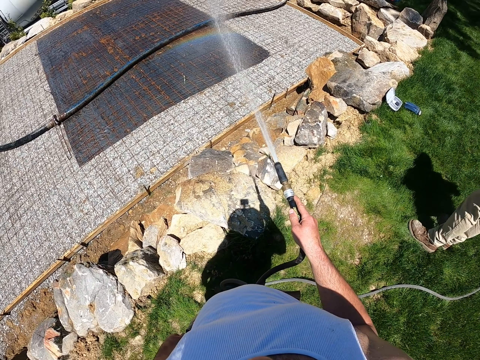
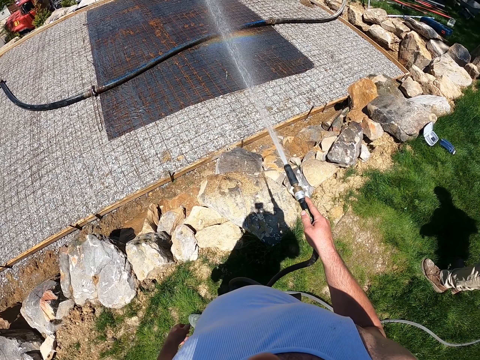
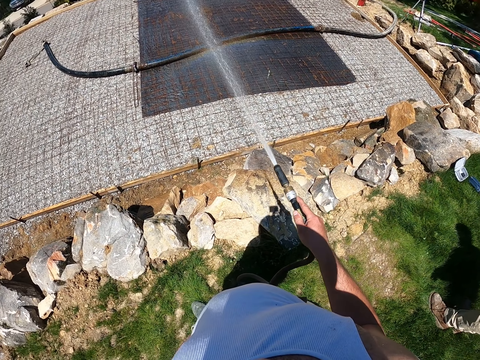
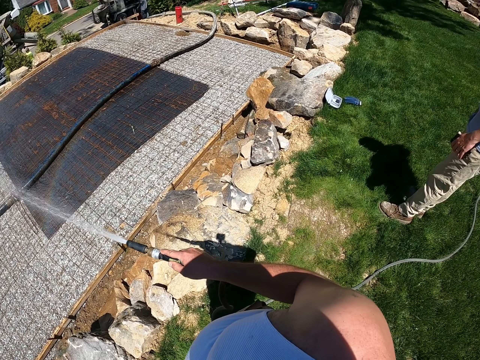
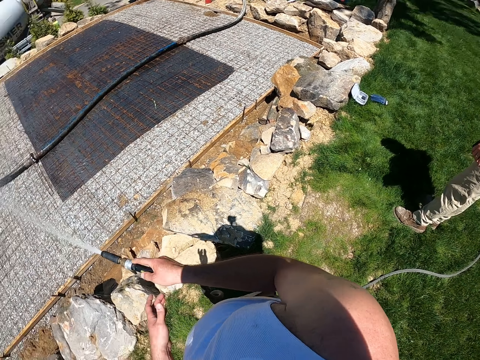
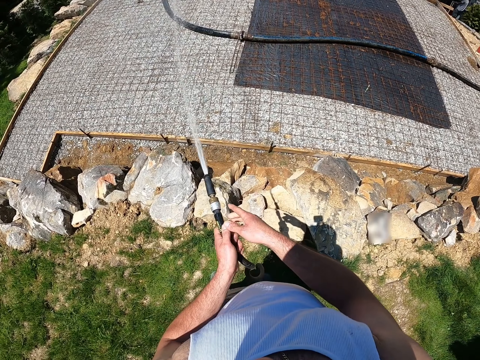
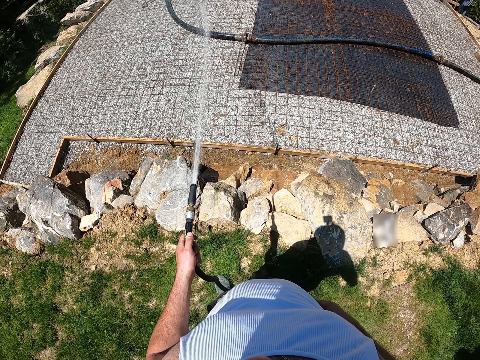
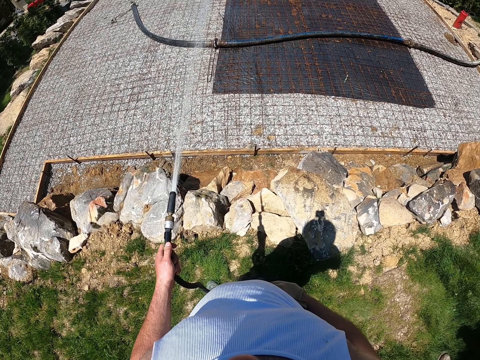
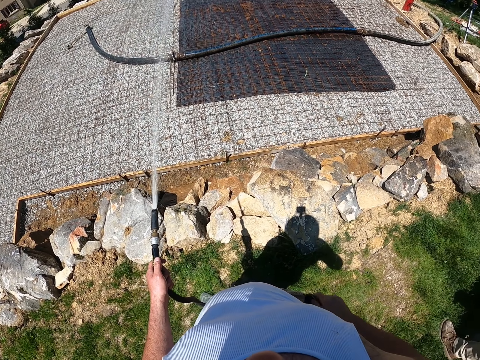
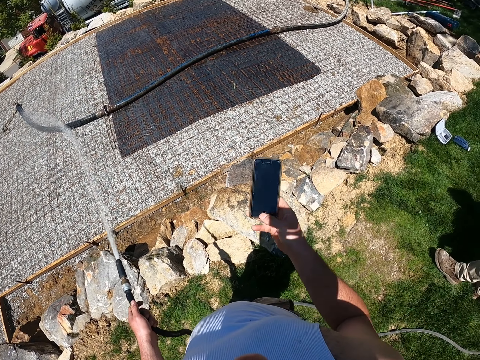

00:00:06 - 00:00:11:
The camera wearer removes the phone from his pocket as he sprinkles water on the slab with the left hand.

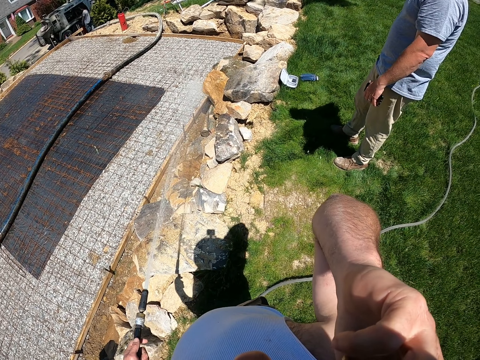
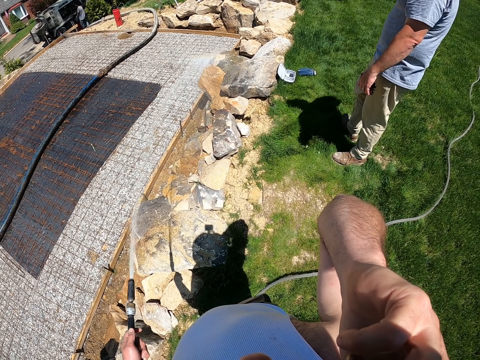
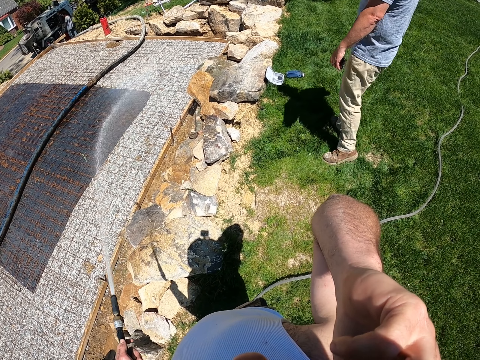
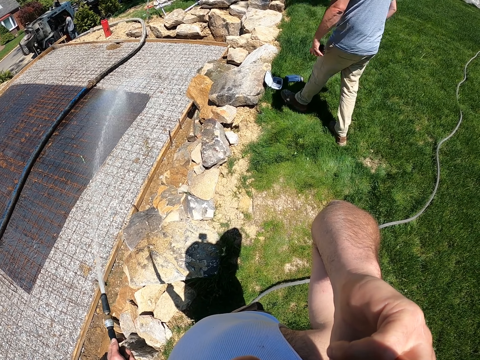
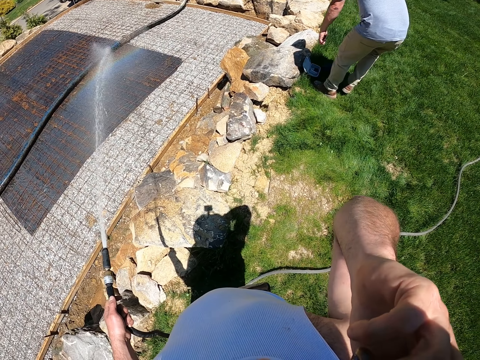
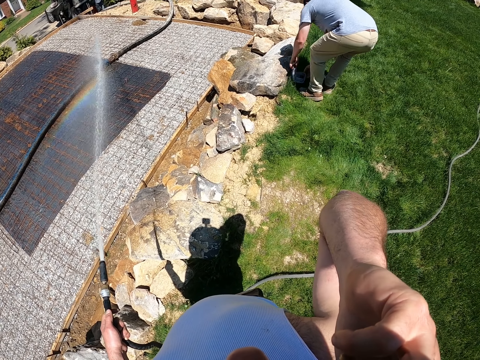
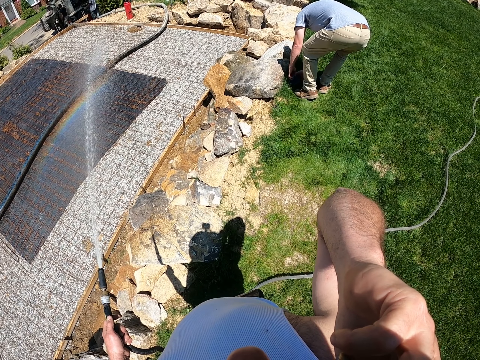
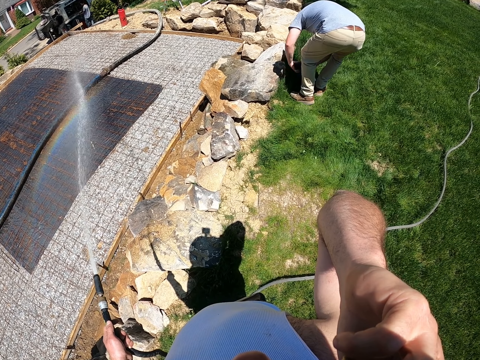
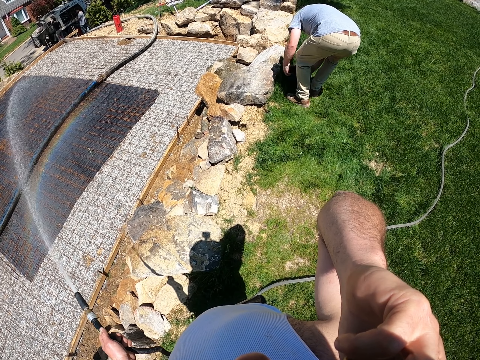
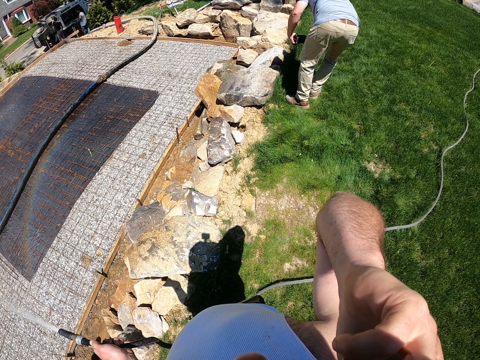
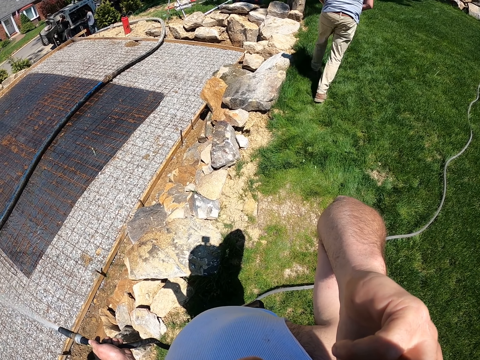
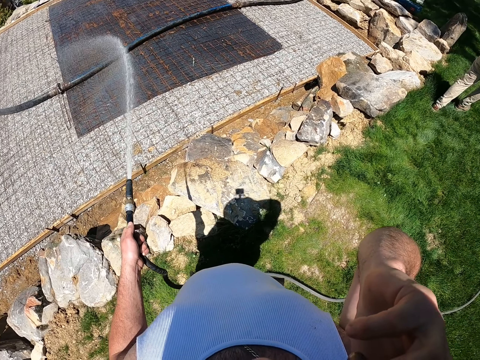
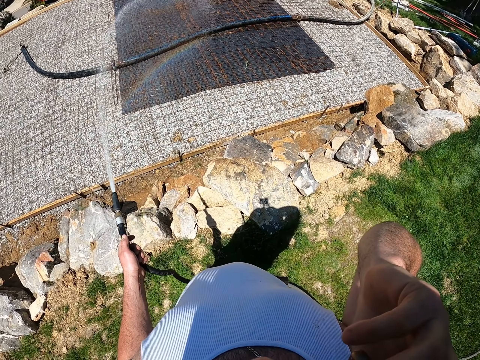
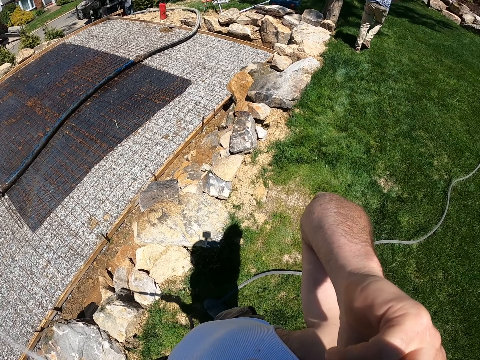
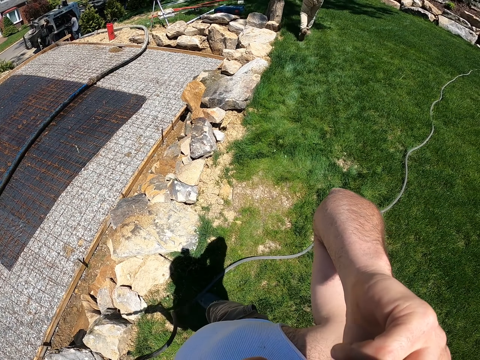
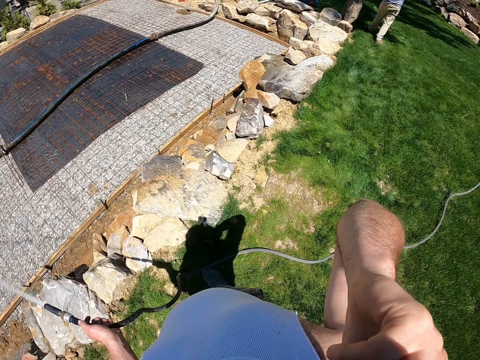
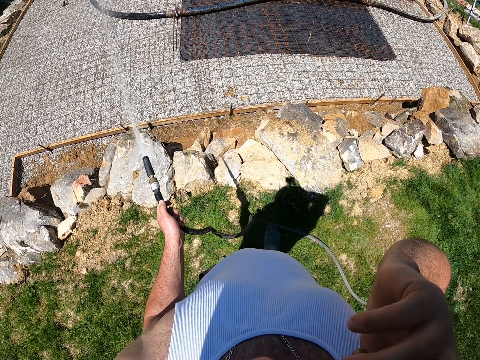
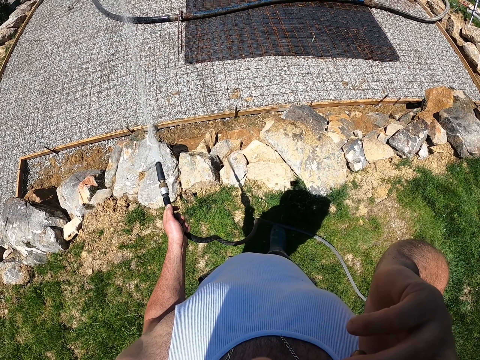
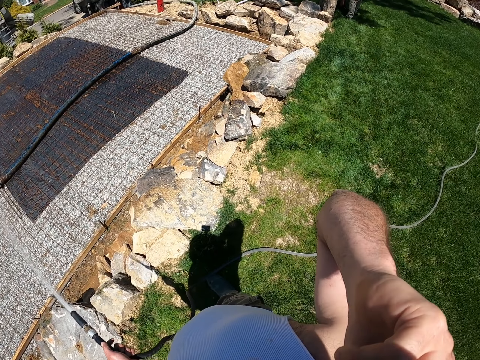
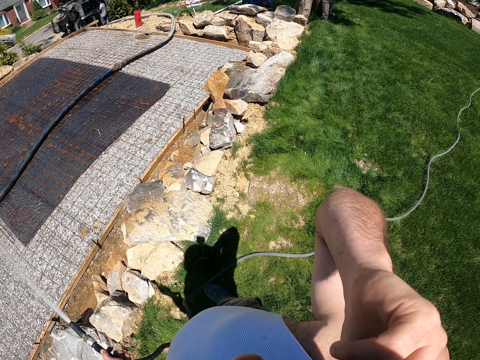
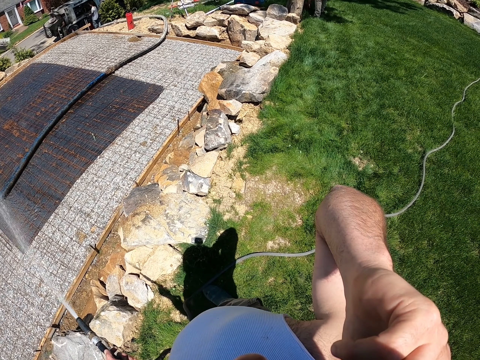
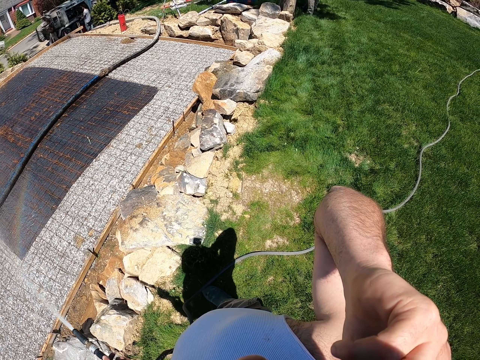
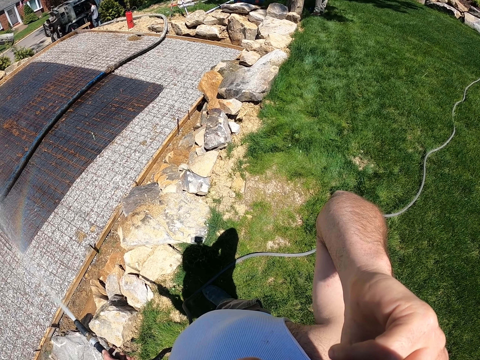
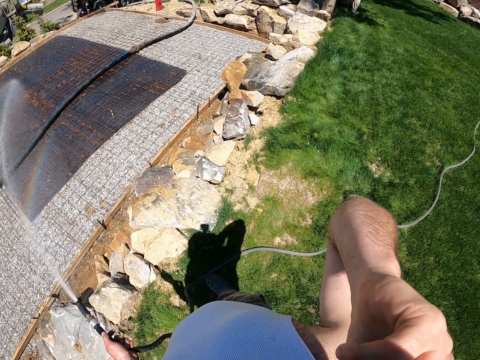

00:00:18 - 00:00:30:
A man walks around. The man picks up something. The man walks forward. The camera wearer sprays water on the construction site. They look around.

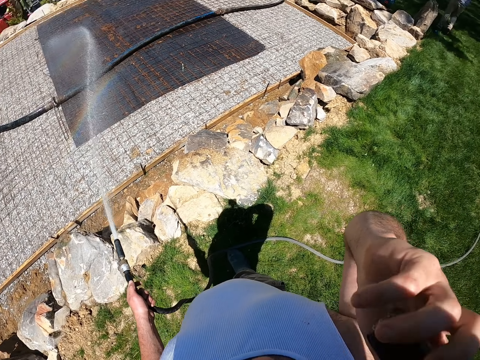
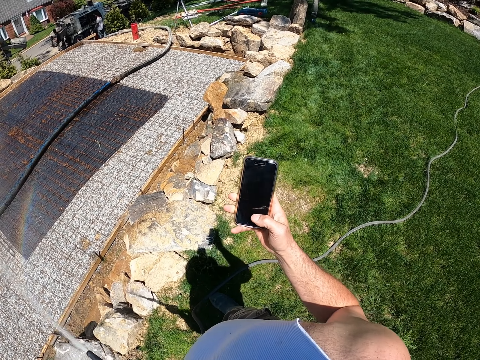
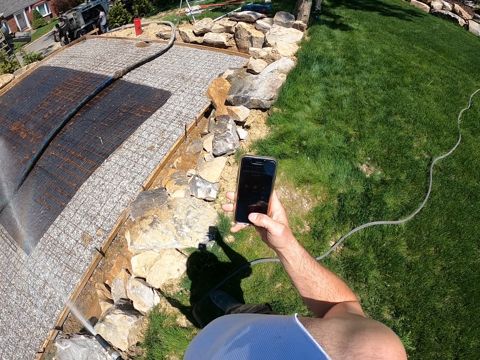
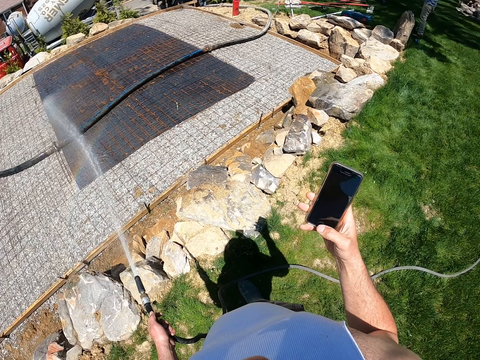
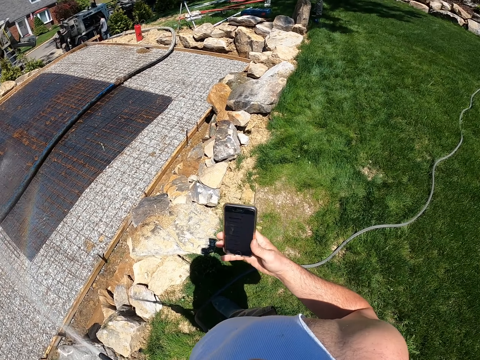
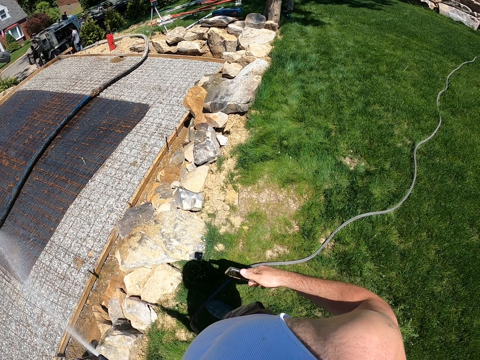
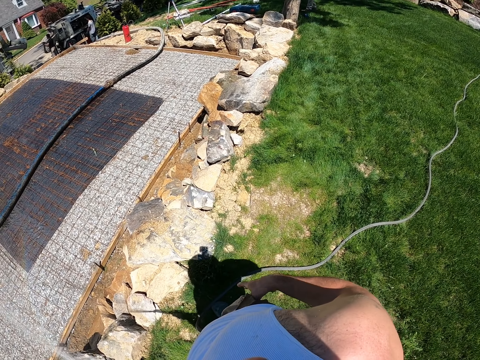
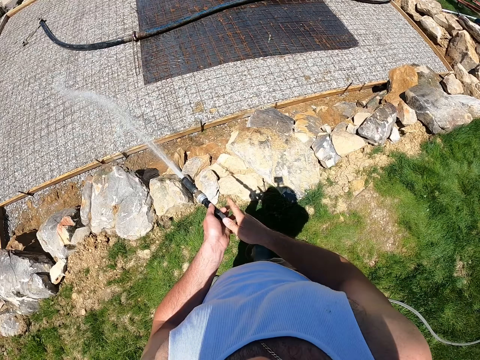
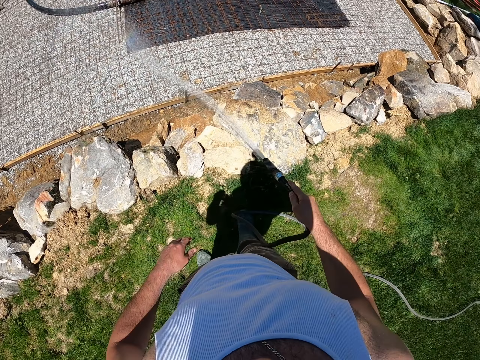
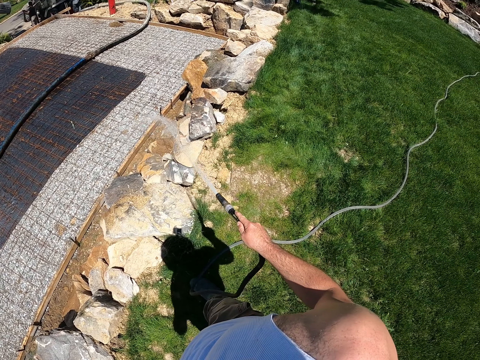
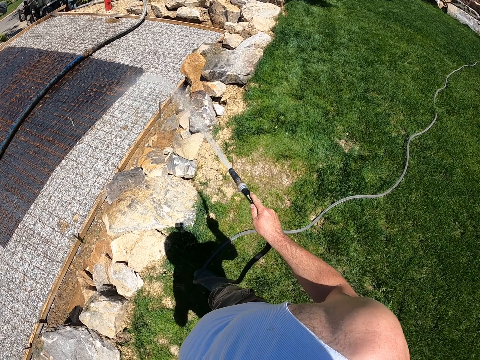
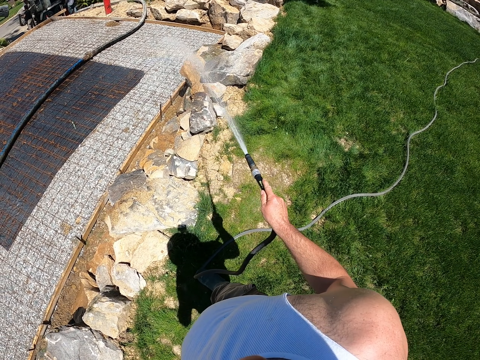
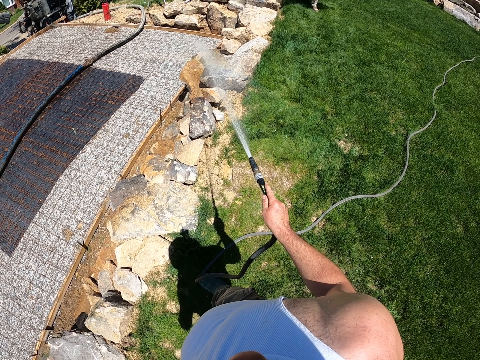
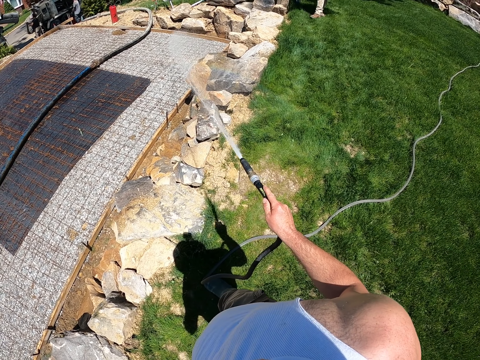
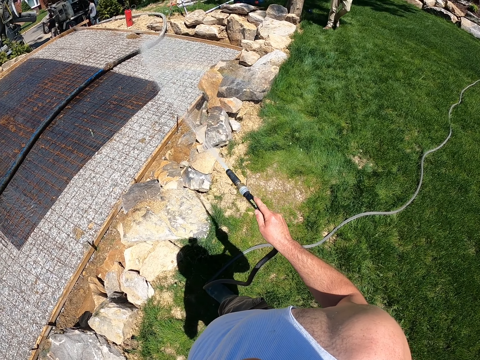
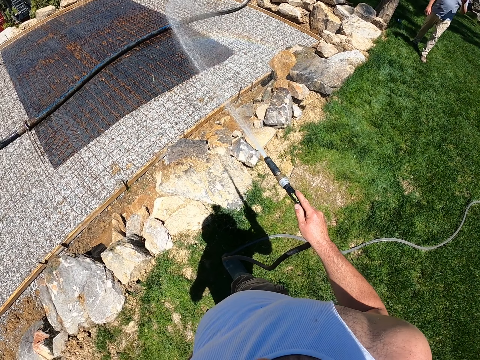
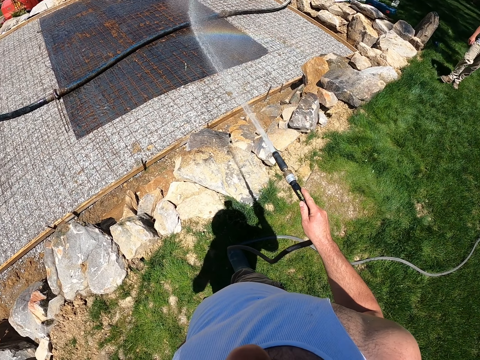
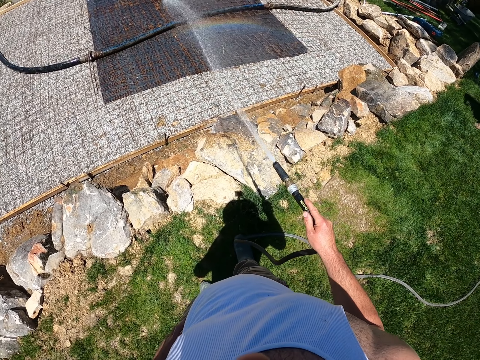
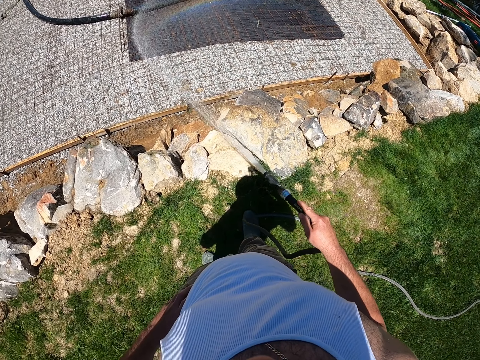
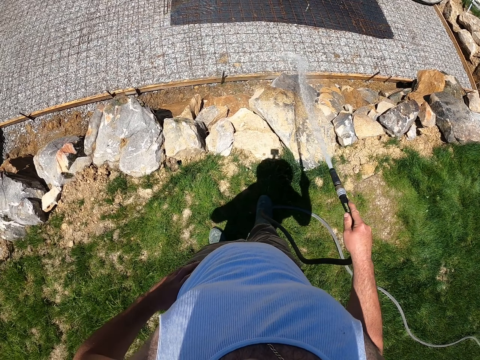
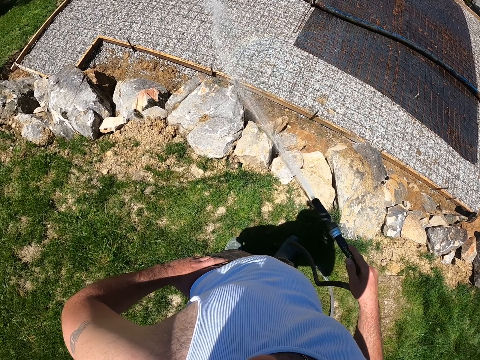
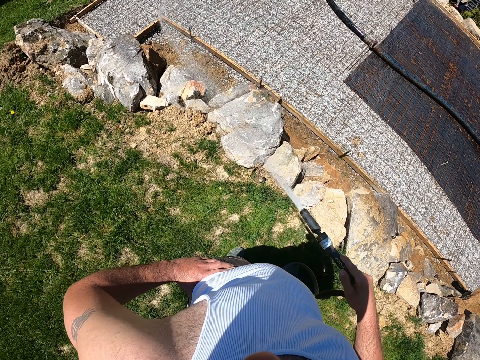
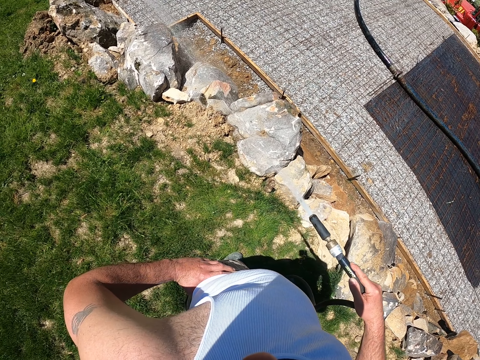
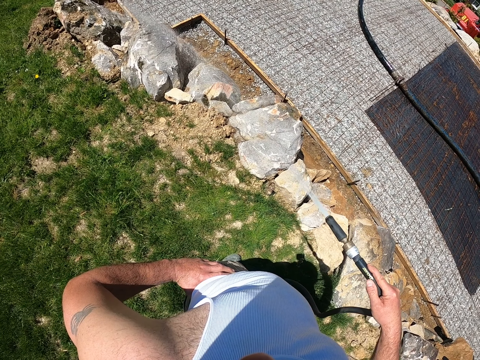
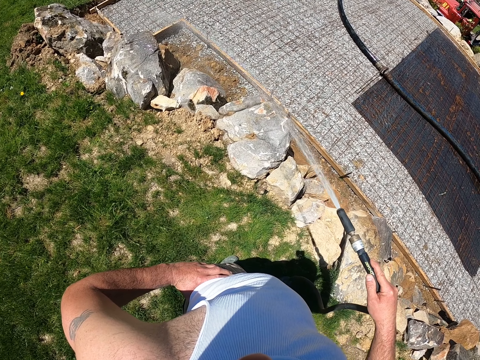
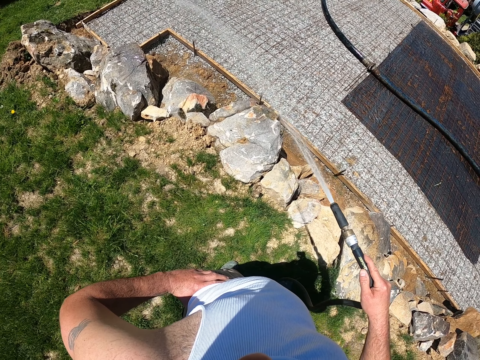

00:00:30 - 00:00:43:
The camera wearer removes his phone from the ear as he sprinkles water on the slab with the left hand. He scrolls the phone. He puts the phone in his pocket. He places the spray pipe on the right hand. He sprinkles water on the slab.
